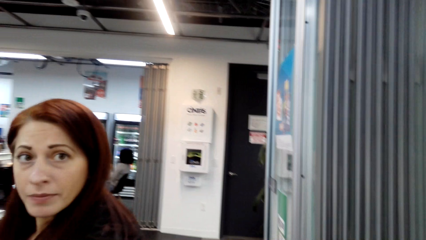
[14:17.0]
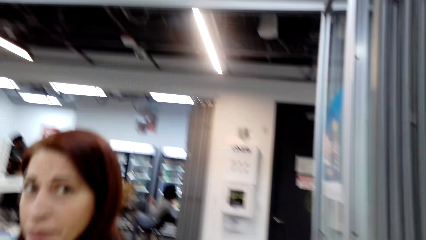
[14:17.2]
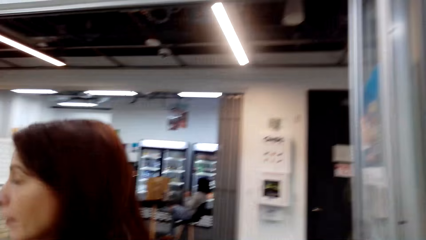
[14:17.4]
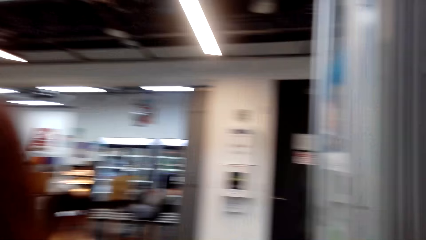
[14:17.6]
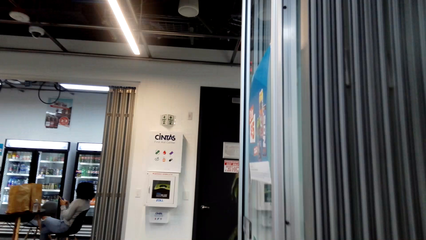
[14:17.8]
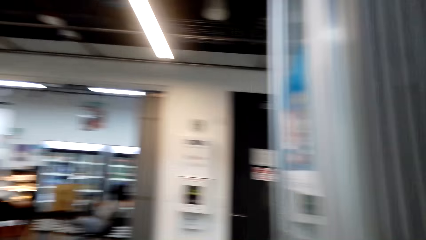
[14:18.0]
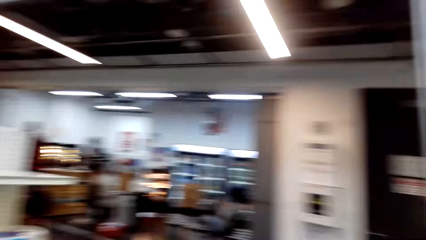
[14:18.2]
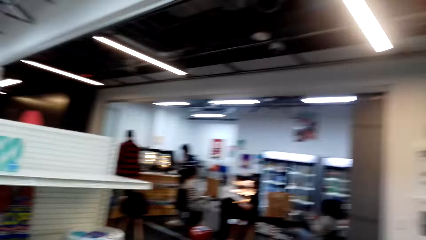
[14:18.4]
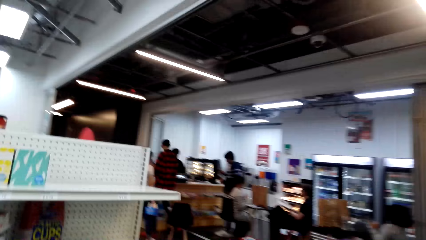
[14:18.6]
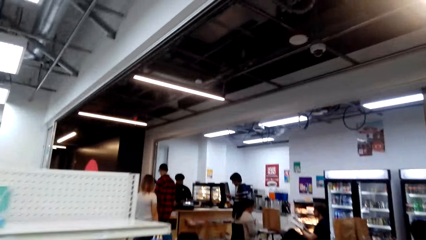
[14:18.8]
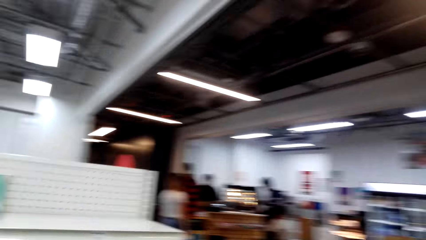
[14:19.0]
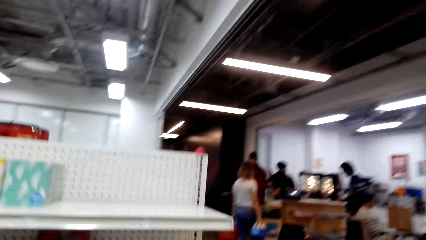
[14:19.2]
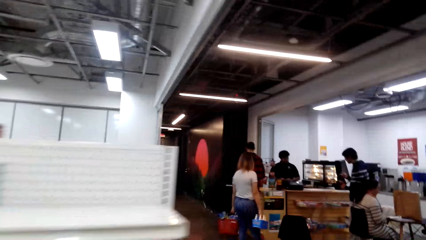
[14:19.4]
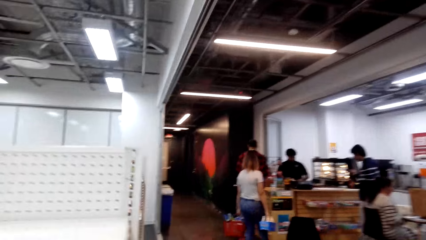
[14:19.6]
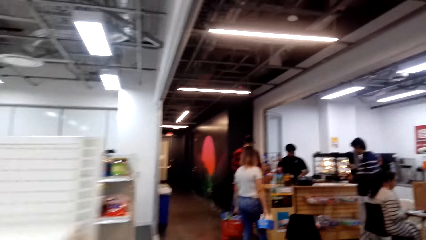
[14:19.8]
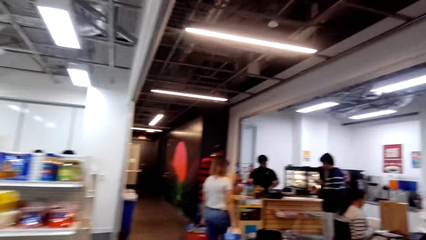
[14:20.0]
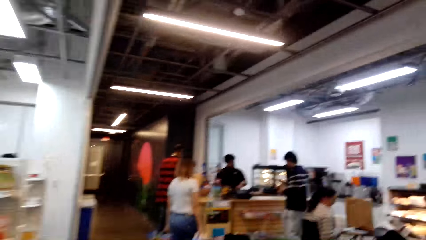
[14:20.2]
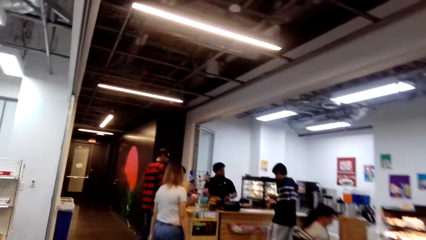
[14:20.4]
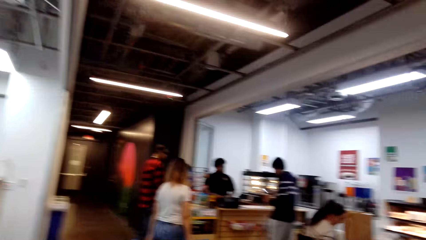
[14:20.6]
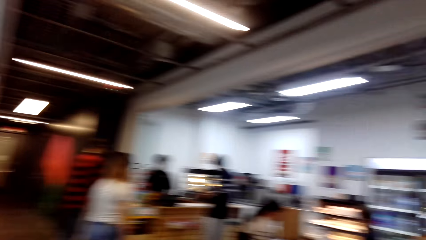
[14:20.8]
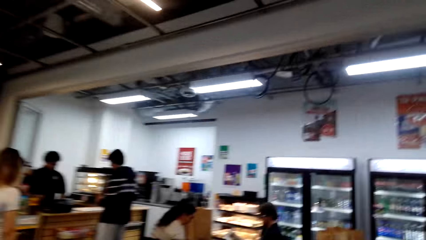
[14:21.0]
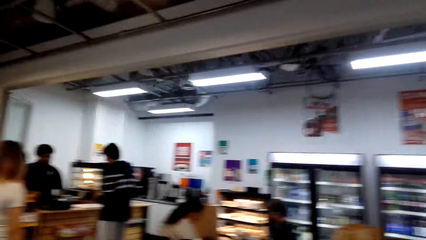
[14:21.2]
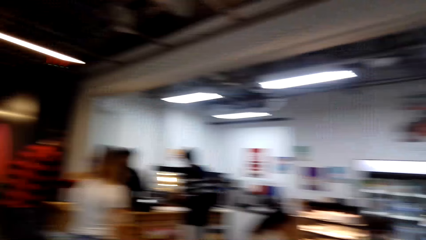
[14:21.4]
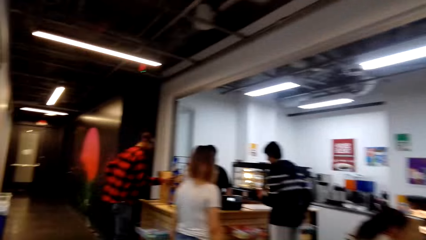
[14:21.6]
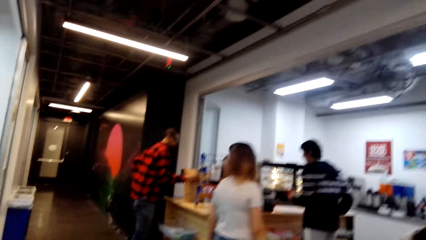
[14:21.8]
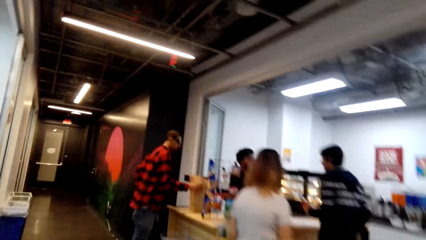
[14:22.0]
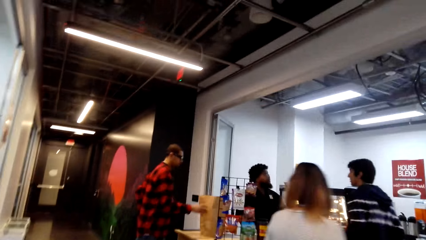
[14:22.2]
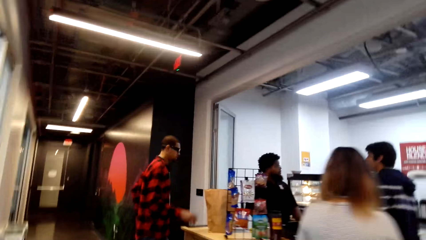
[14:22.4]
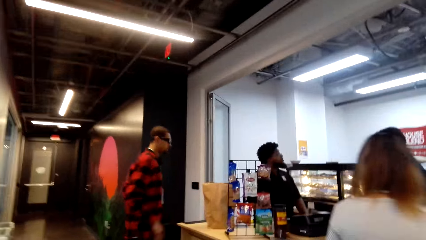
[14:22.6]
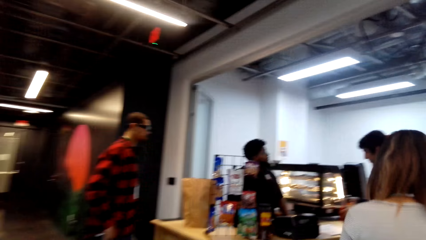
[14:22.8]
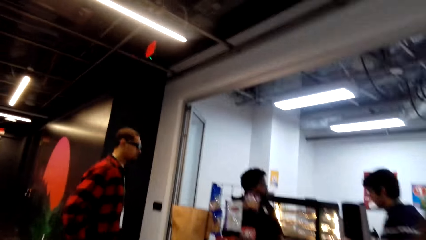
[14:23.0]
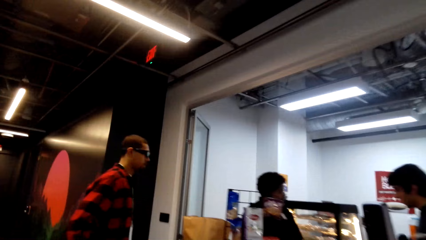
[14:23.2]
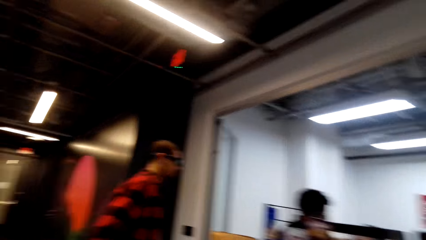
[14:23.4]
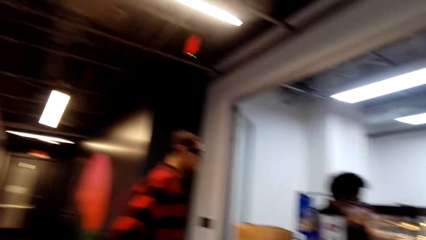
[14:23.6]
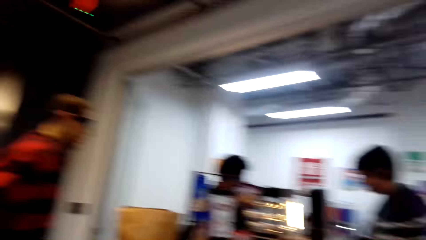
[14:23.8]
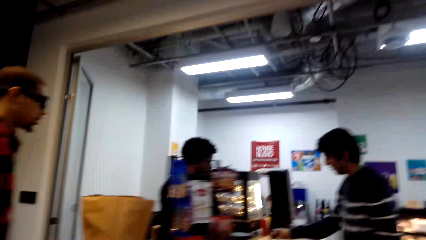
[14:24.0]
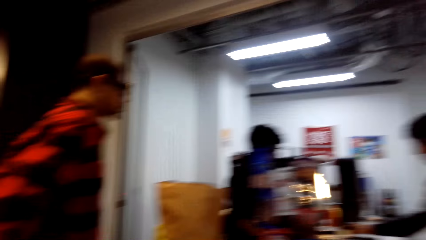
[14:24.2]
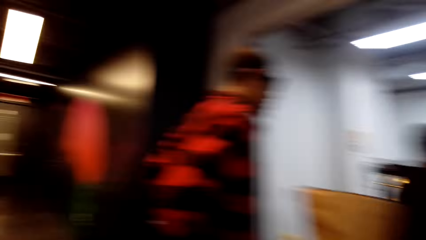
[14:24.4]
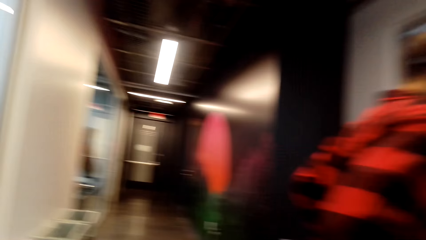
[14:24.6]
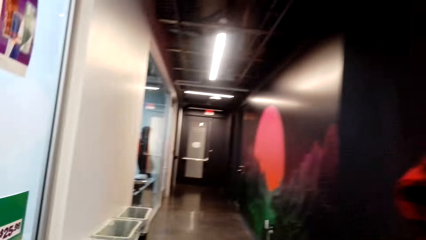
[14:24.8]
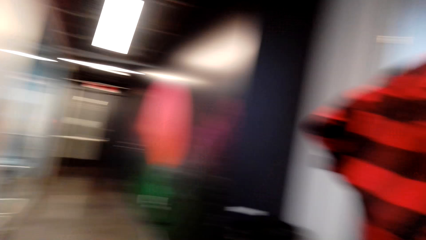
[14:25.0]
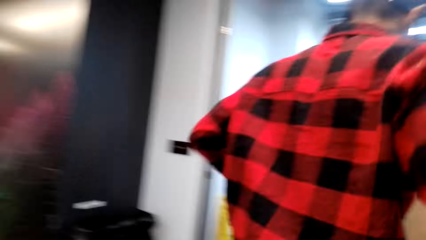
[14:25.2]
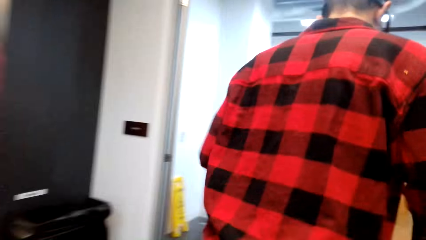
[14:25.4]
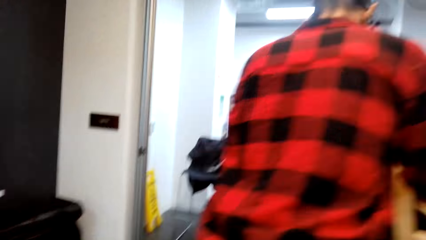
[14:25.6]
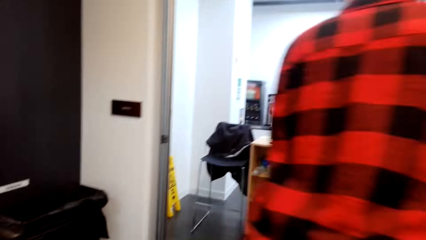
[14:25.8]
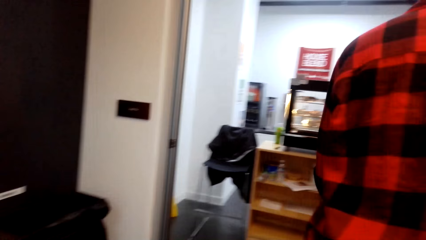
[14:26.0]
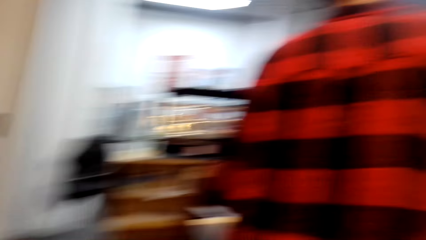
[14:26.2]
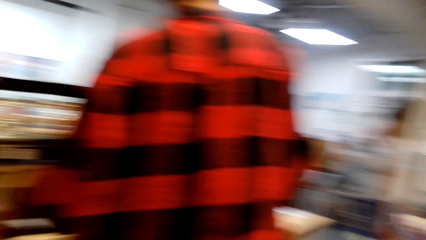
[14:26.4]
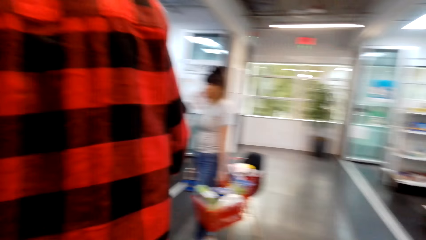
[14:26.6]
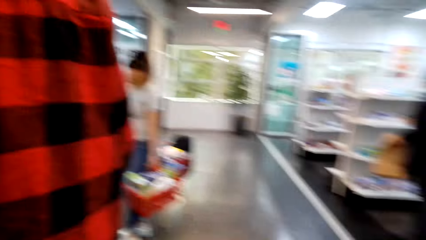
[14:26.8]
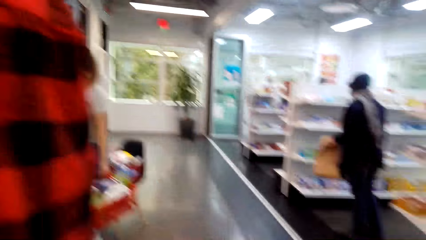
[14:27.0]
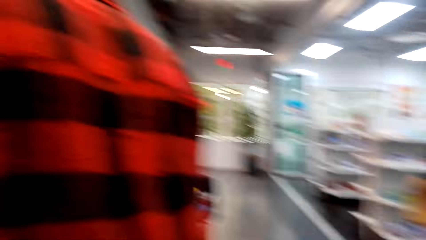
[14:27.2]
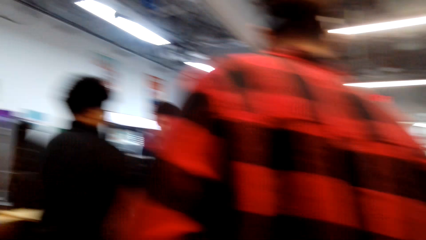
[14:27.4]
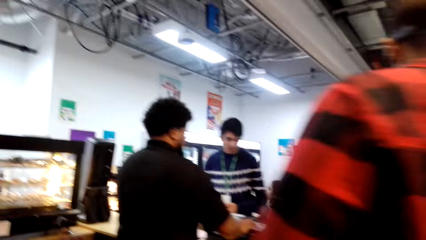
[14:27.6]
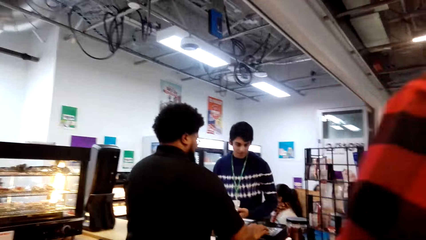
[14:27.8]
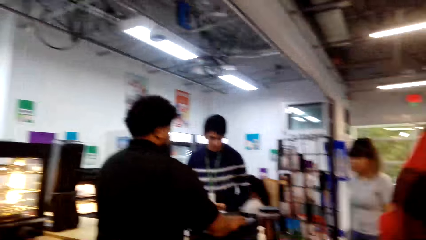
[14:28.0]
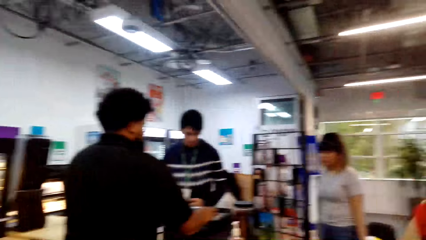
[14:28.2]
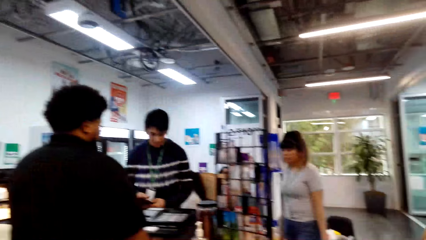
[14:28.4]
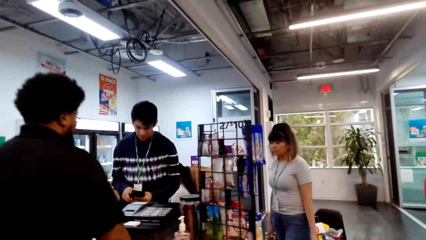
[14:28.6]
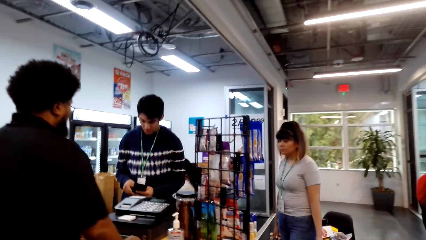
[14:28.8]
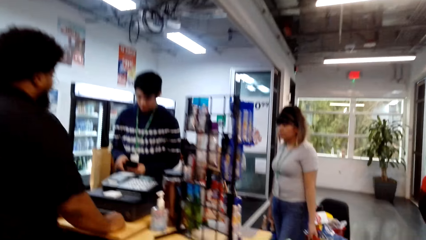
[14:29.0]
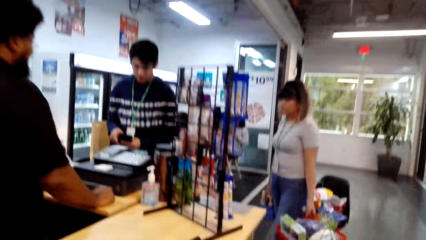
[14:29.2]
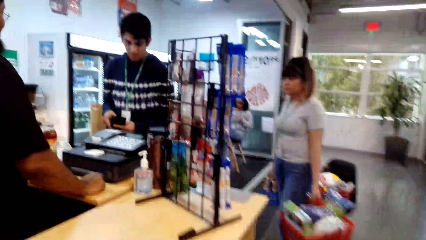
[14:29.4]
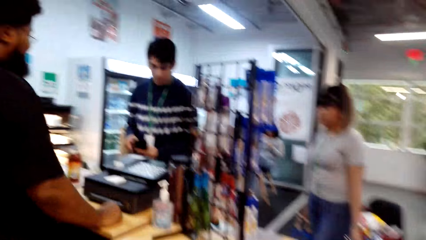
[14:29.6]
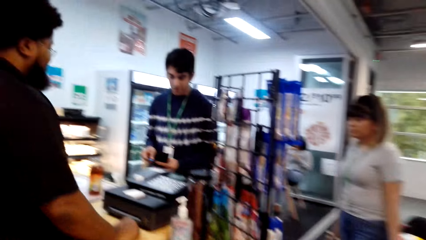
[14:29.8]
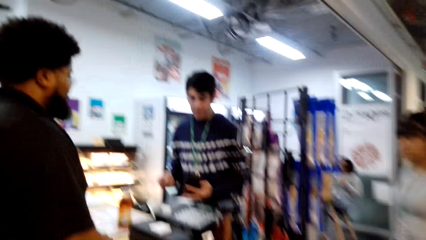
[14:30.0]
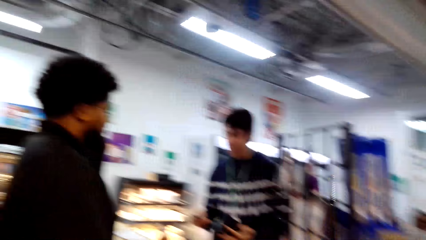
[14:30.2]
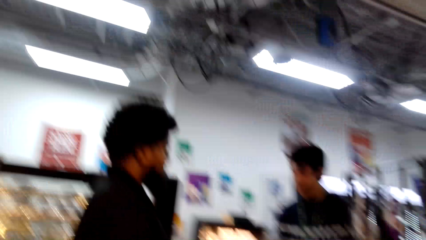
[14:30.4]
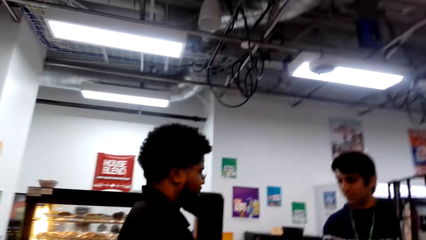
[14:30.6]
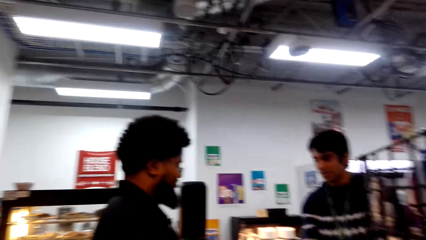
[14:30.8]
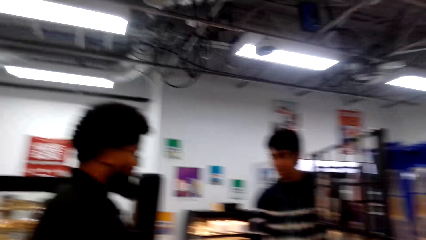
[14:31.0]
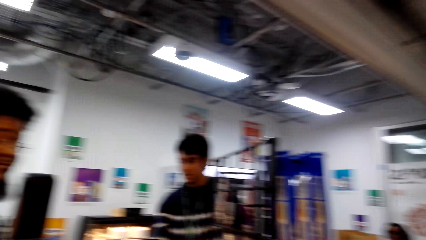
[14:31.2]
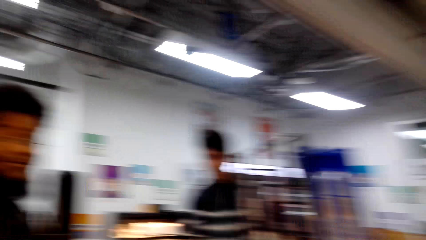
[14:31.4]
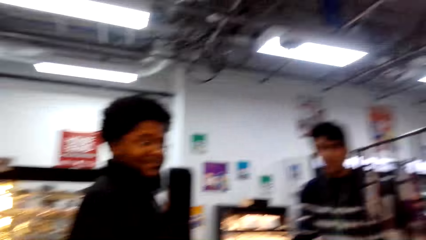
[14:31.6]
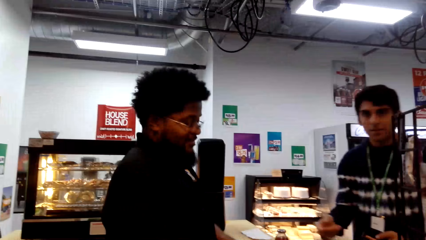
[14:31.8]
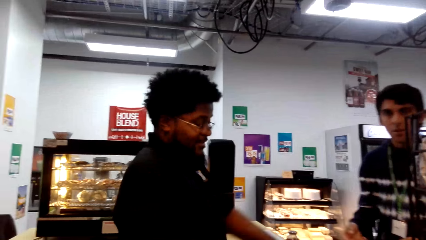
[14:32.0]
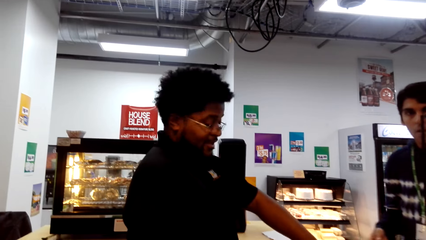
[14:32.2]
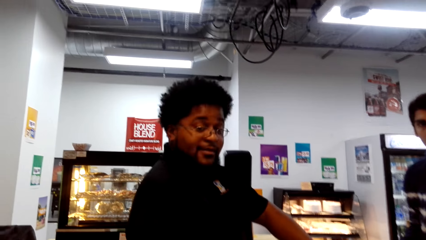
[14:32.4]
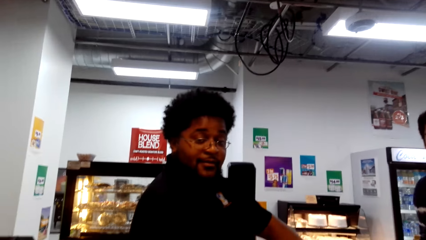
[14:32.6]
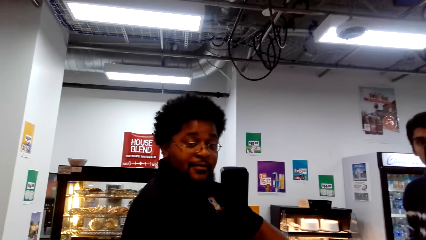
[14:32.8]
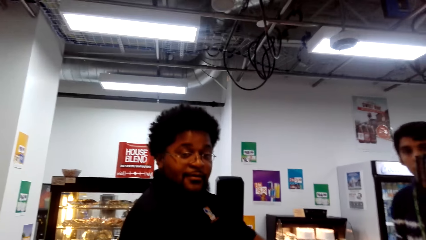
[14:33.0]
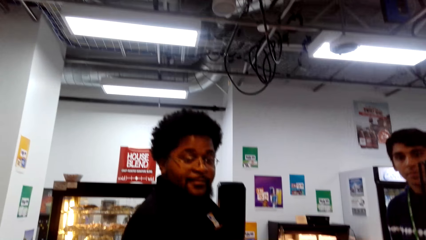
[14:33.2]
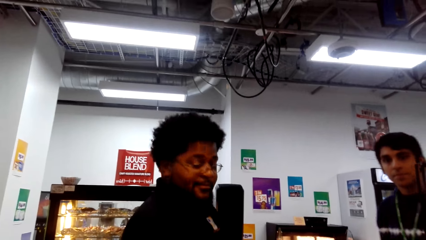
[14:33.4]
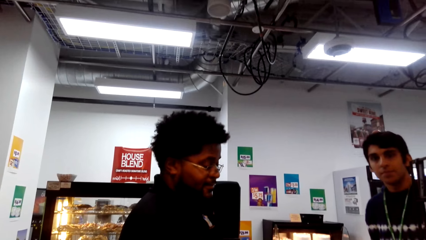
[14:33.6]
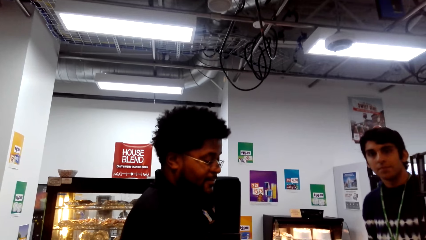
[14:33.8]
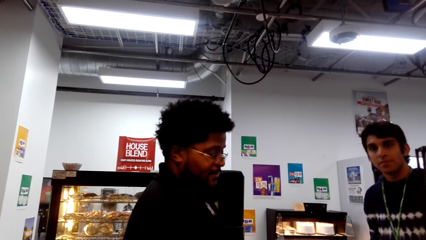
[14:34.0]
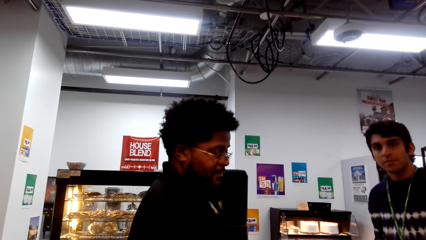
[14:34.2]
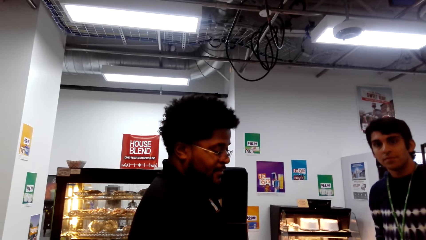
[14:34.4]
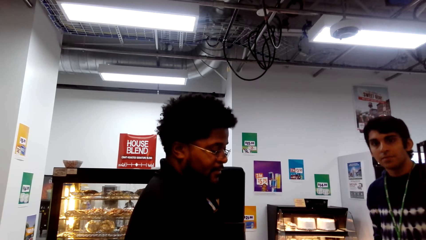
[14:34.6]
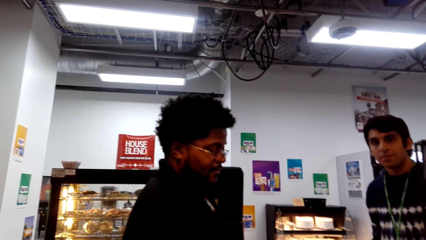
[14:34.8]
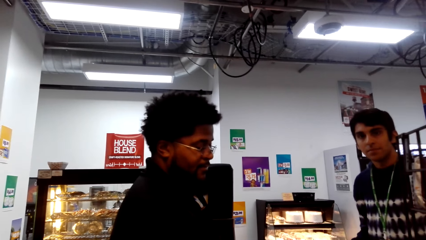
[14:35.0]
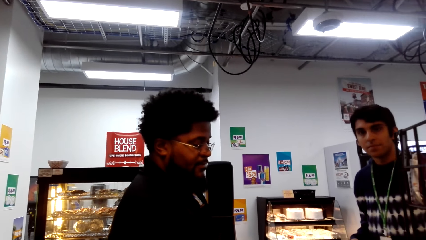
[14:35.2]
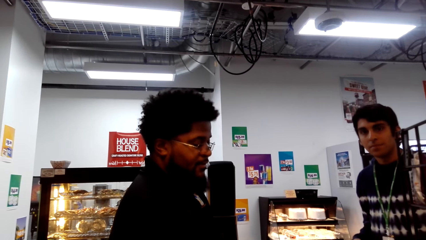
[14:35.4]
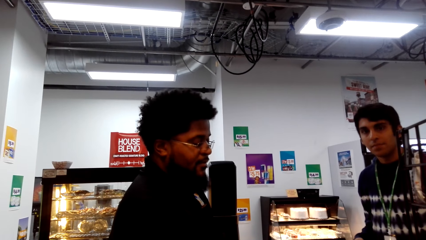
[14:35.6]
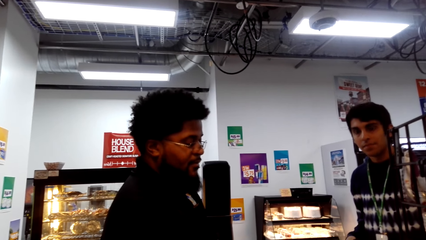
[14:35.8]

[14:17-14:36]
The camera wearer walks in the supermarket. They talk to a man.
